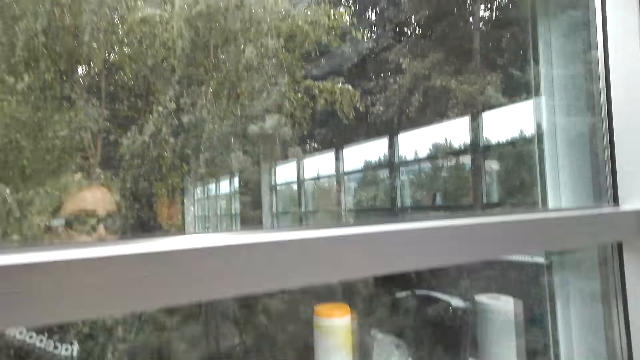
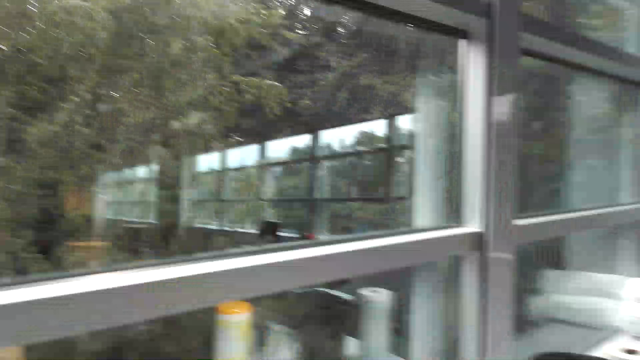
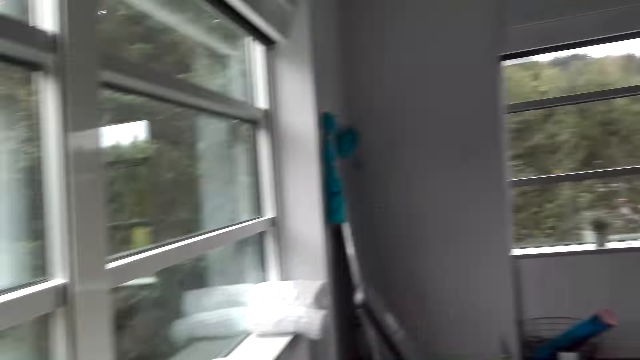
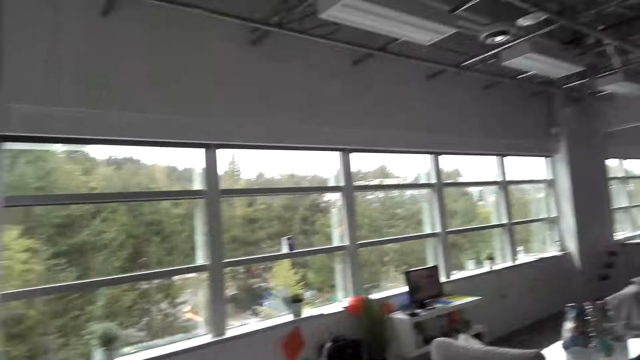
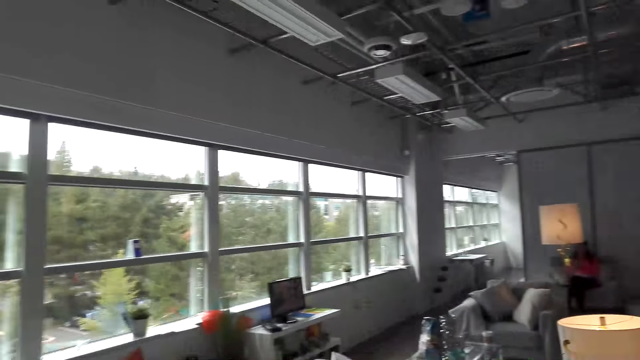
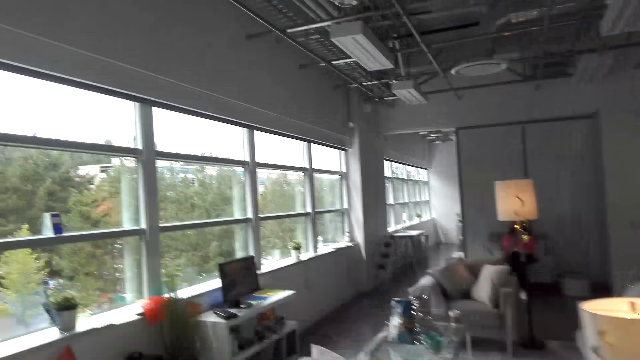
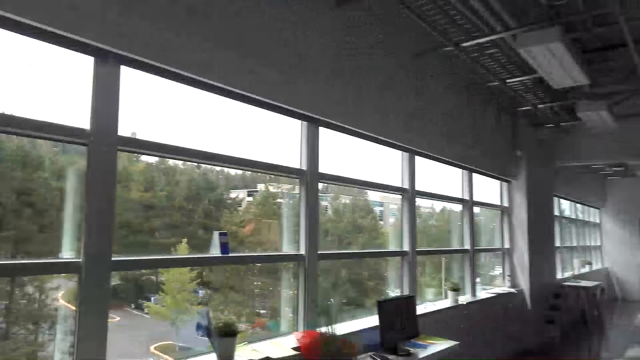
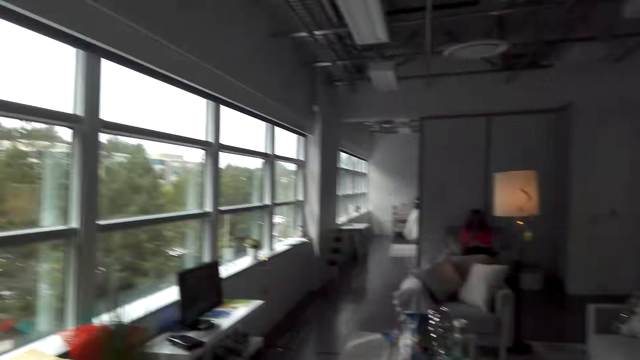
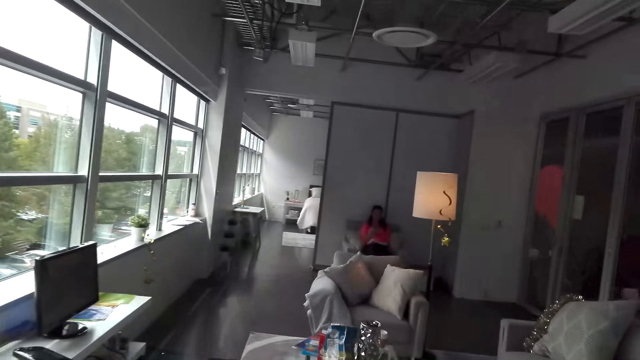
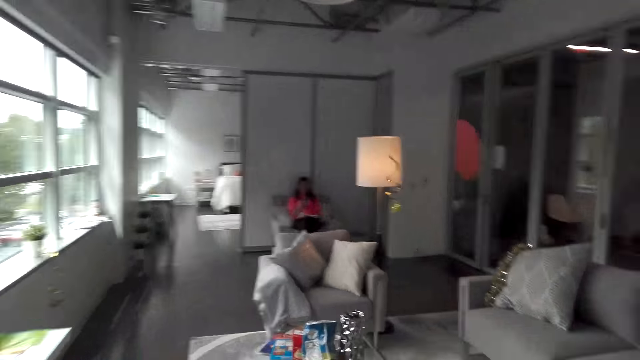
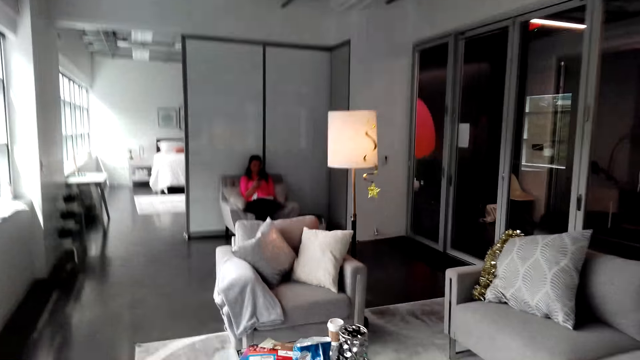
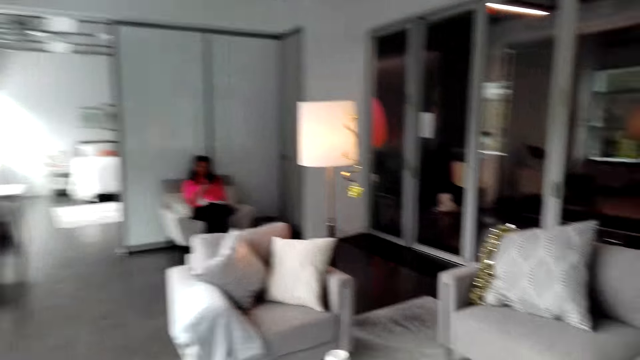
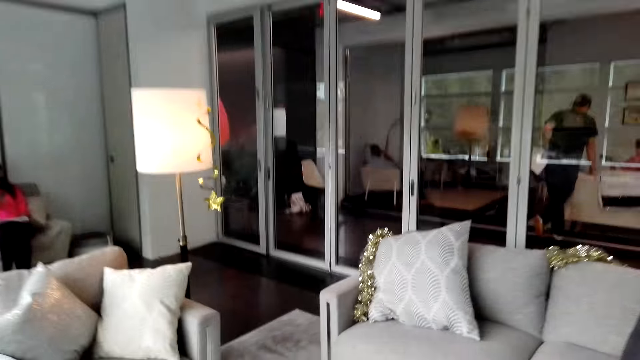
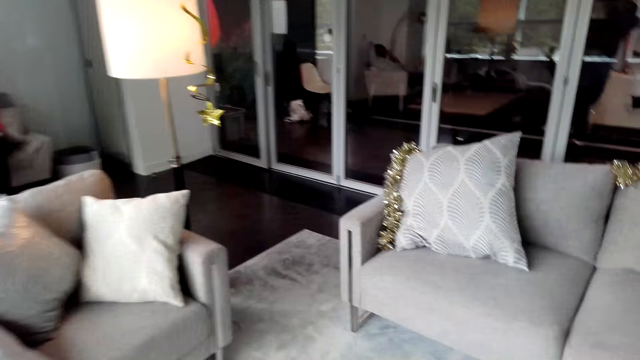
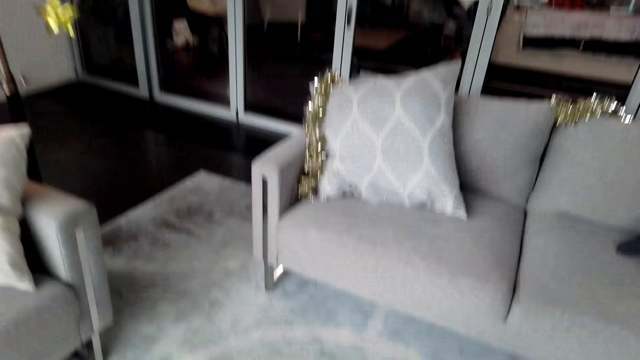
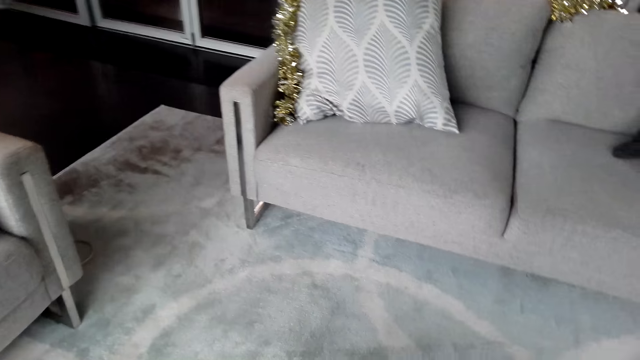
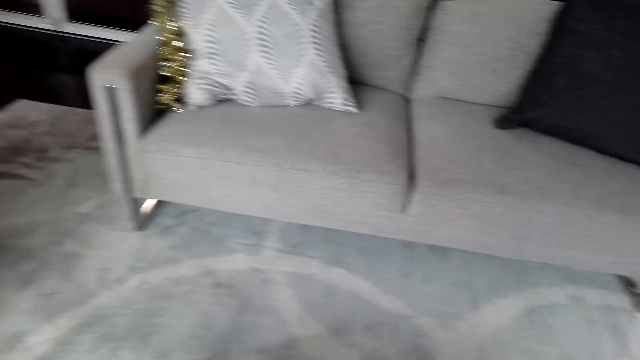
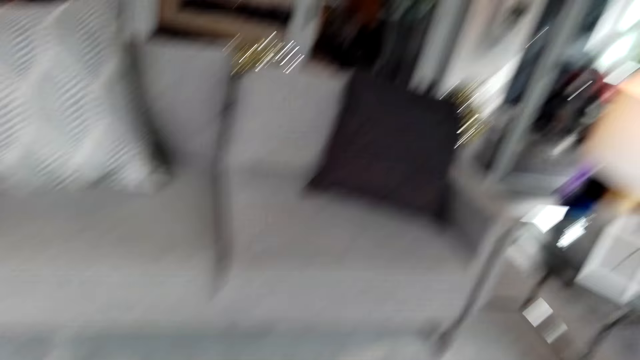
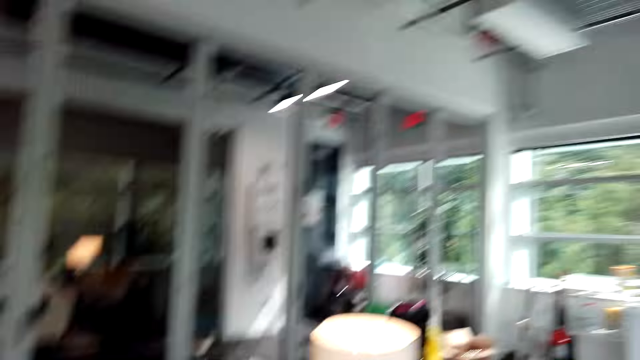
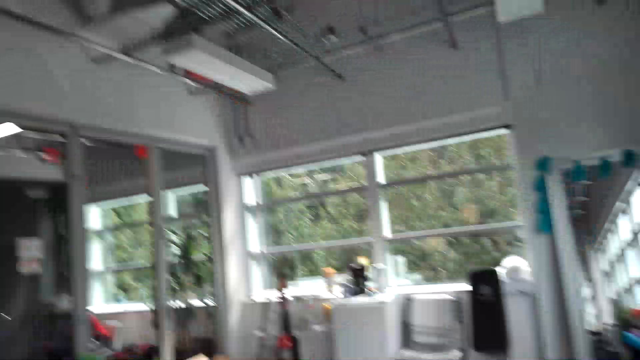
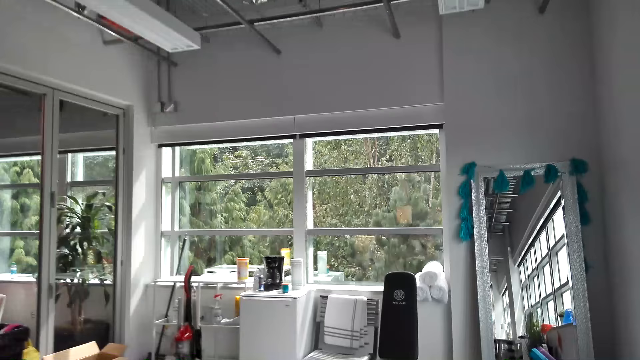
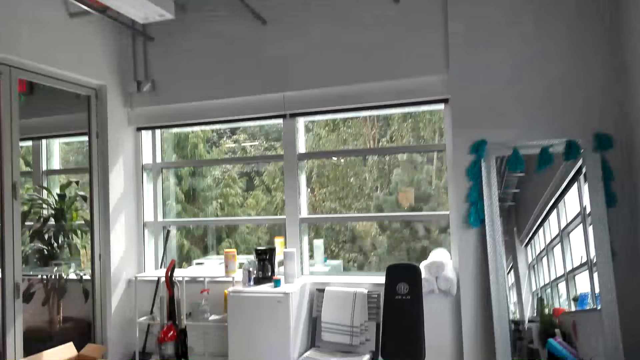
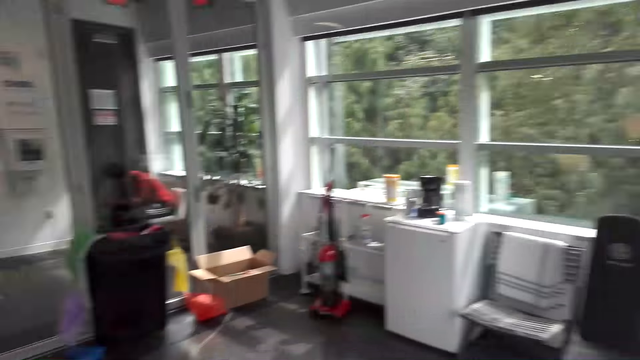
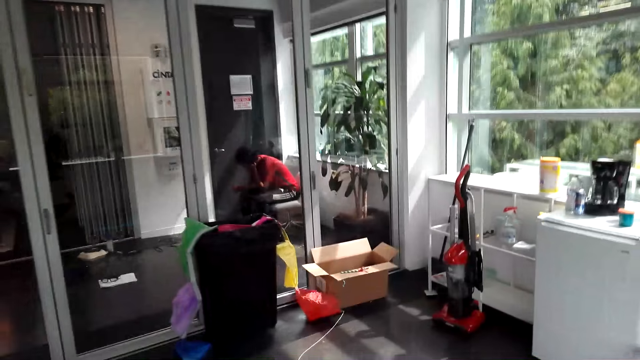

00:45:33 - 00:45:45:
The camera wearer walks in the room. The person sits in the couch. The camera wearer looks around the room.

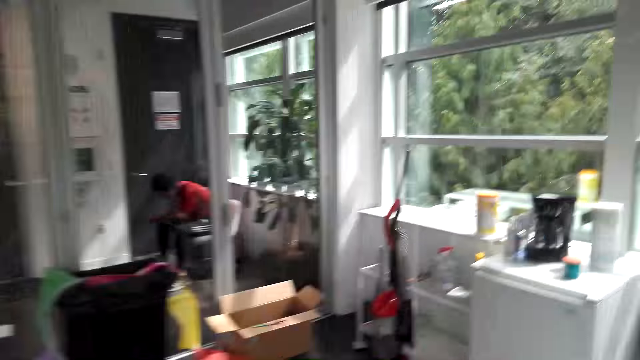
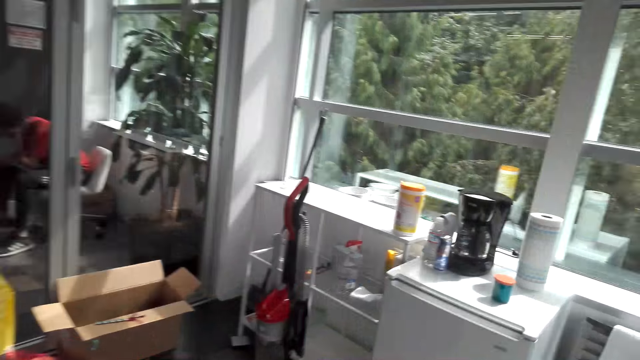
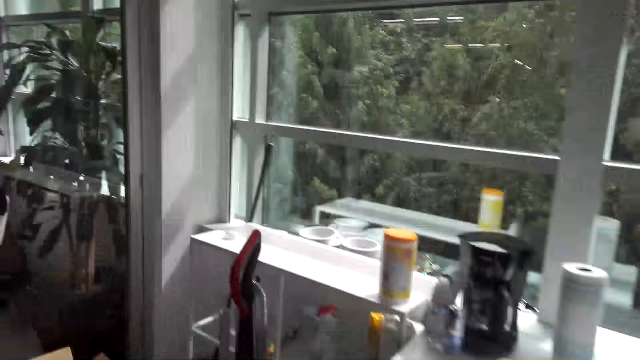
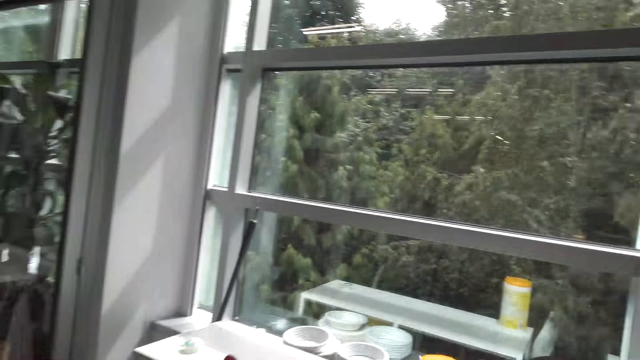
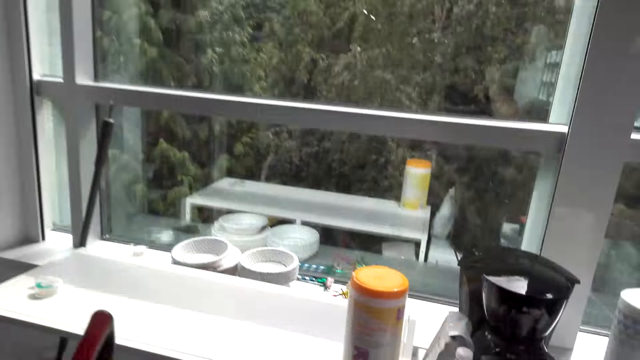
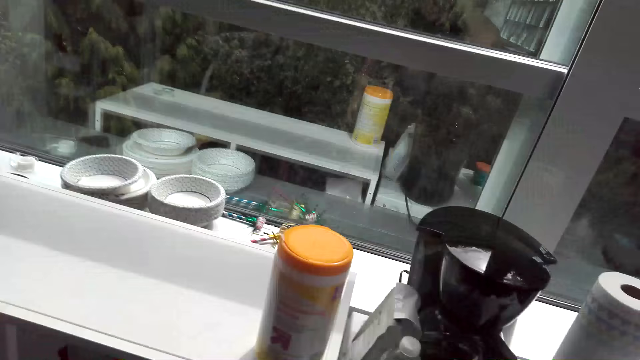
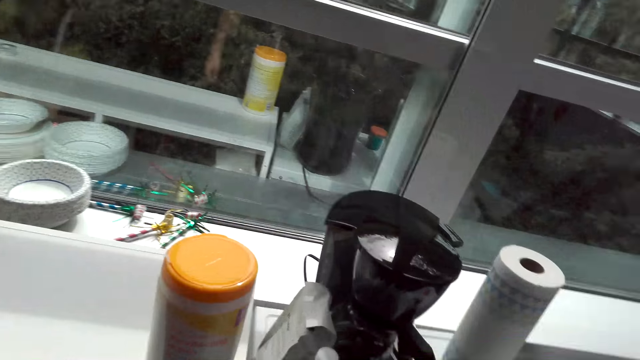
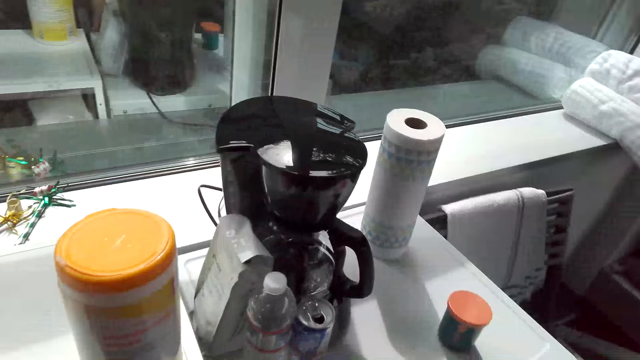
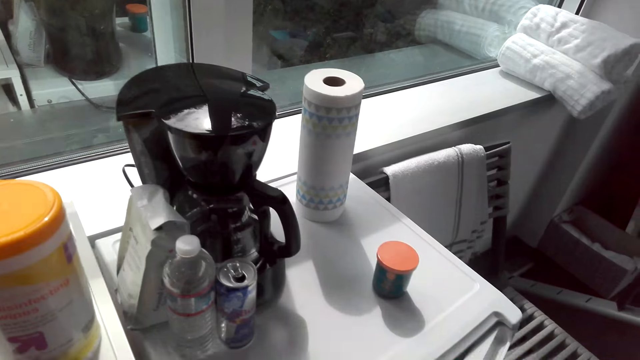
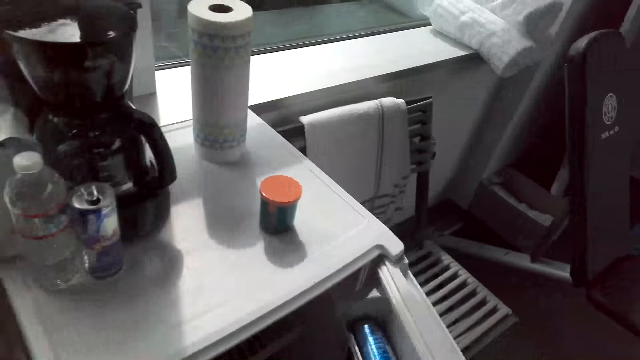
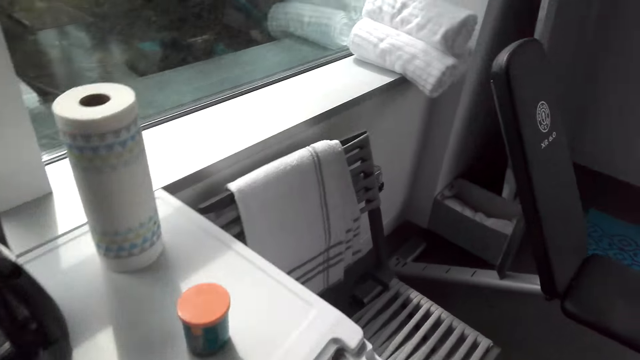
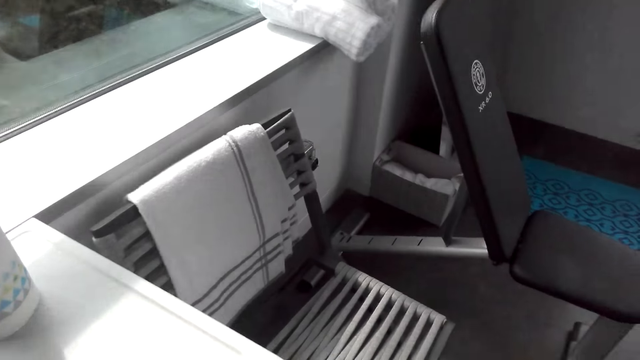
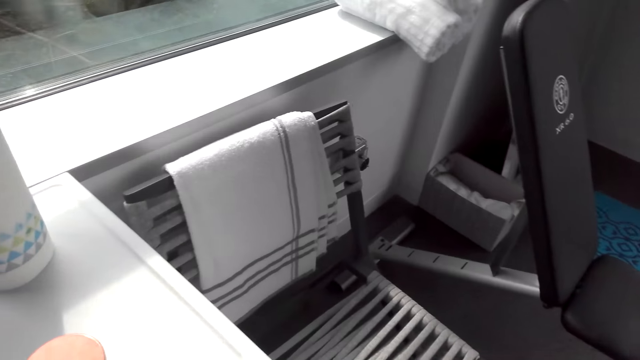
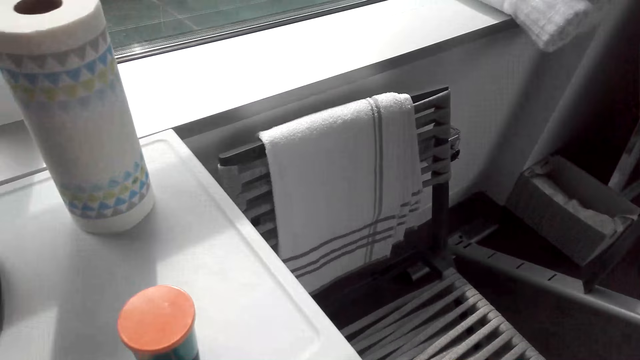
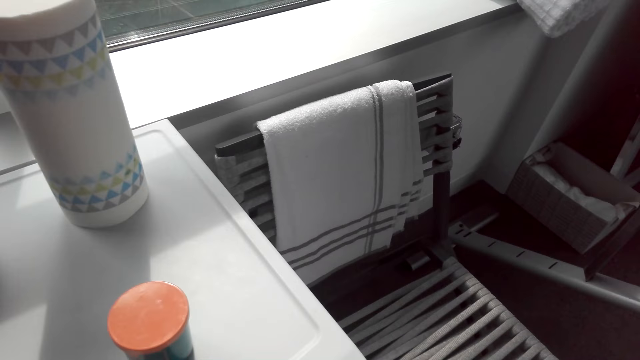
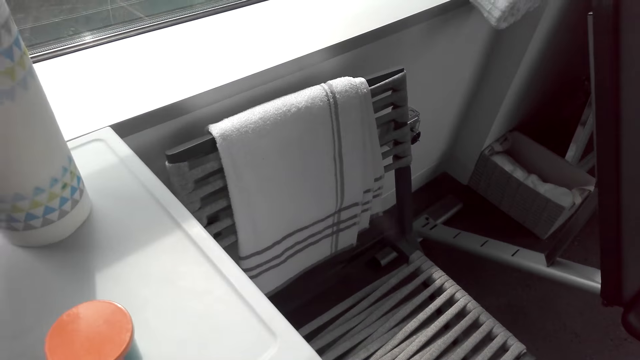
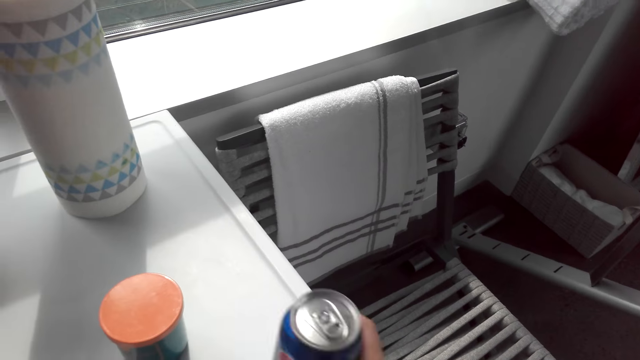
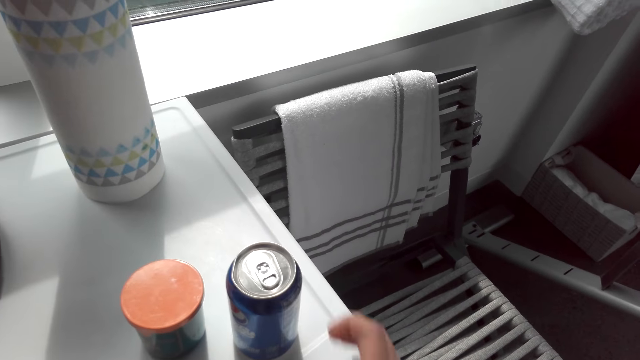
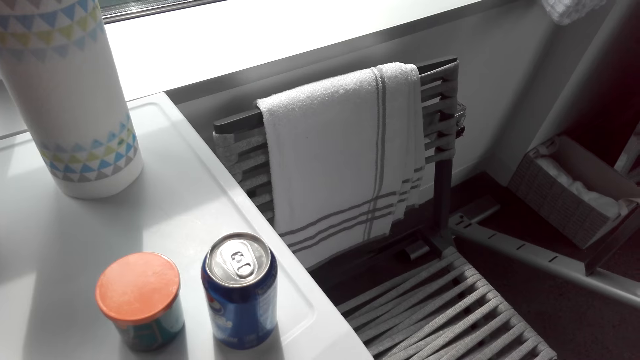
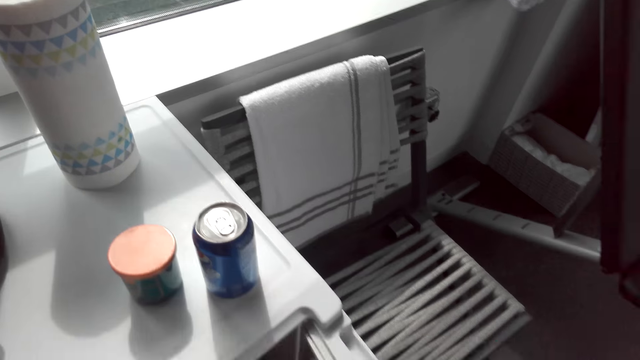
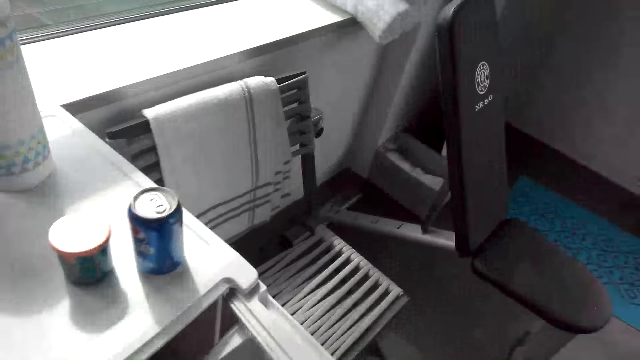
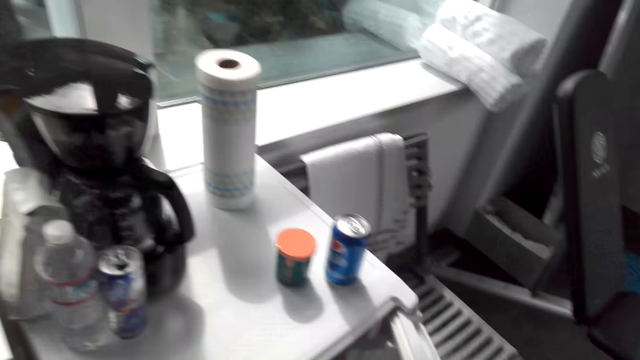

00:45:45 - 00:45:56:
The camera wearer opens the fridge. They drop the drink can on the table. They put the can of a drink on the fridge. They close the fridge.
